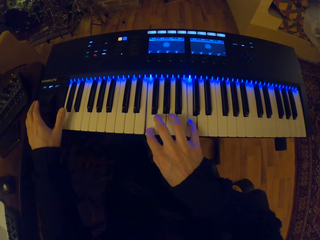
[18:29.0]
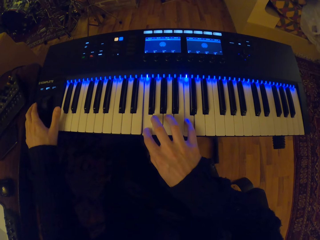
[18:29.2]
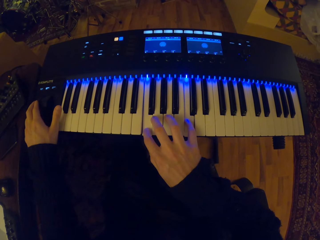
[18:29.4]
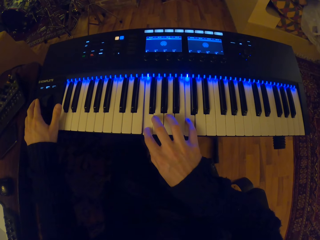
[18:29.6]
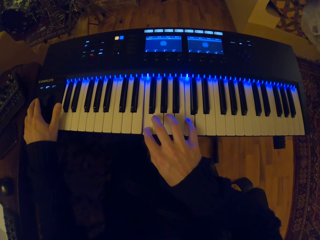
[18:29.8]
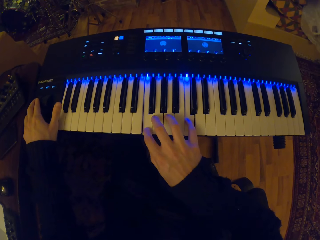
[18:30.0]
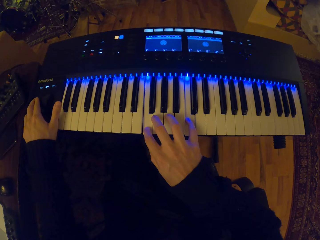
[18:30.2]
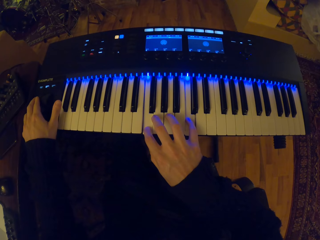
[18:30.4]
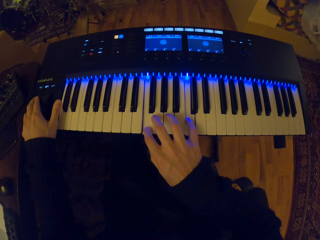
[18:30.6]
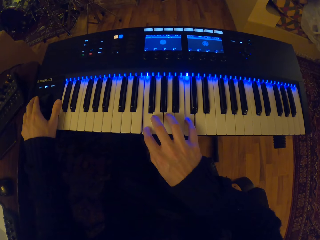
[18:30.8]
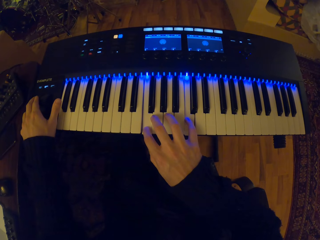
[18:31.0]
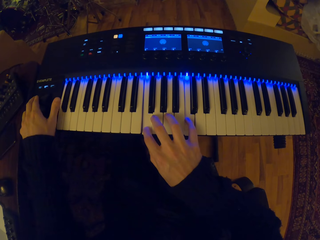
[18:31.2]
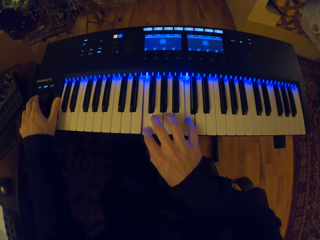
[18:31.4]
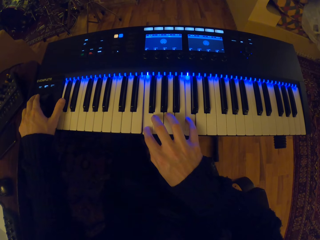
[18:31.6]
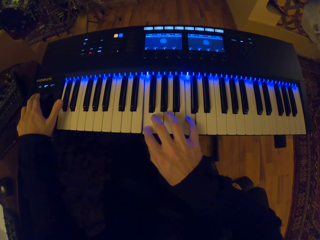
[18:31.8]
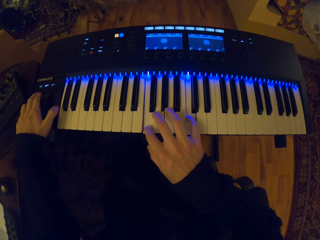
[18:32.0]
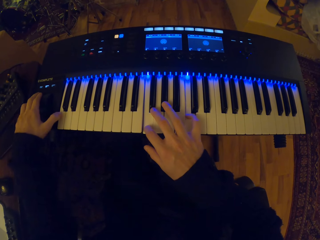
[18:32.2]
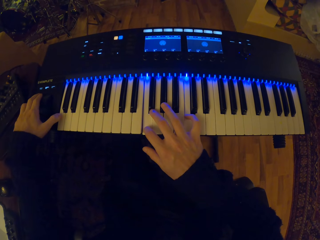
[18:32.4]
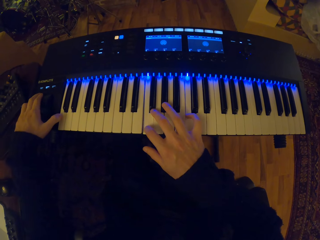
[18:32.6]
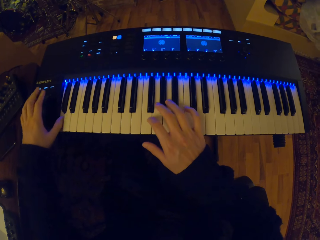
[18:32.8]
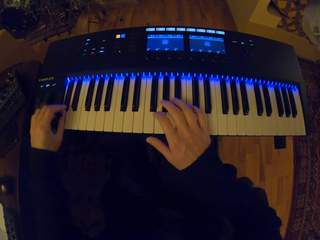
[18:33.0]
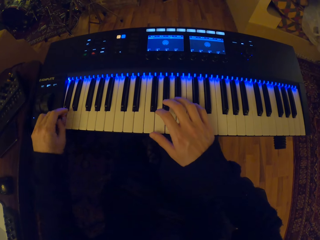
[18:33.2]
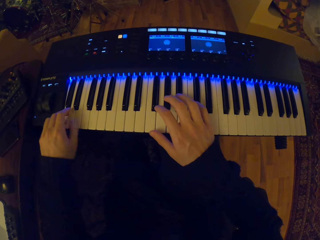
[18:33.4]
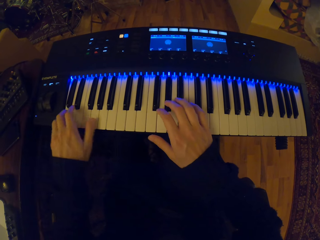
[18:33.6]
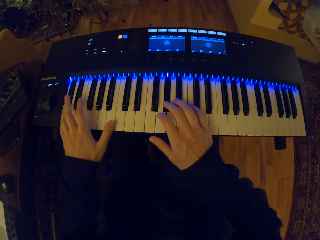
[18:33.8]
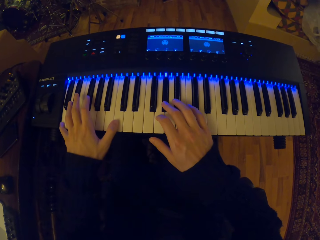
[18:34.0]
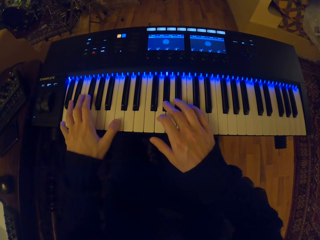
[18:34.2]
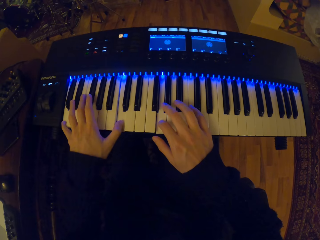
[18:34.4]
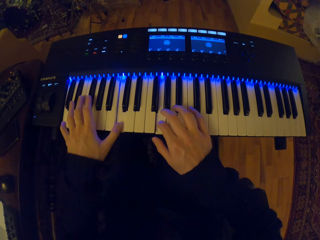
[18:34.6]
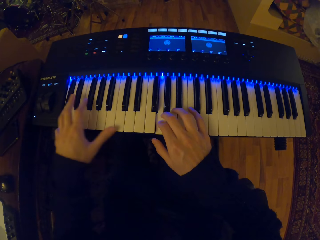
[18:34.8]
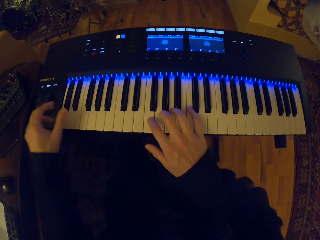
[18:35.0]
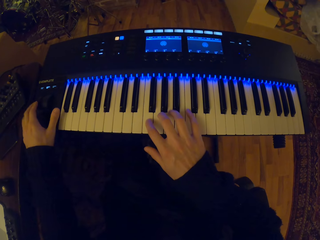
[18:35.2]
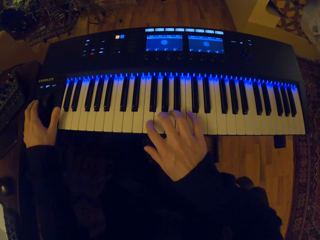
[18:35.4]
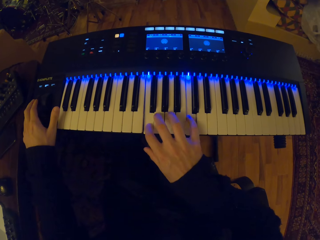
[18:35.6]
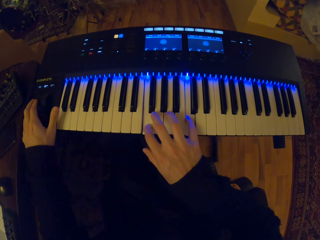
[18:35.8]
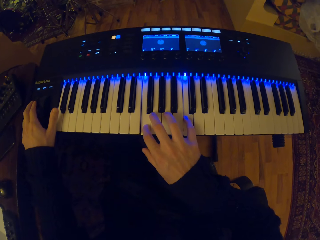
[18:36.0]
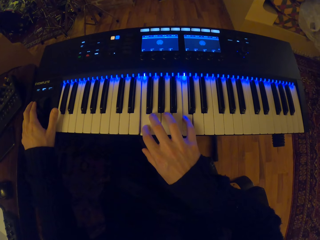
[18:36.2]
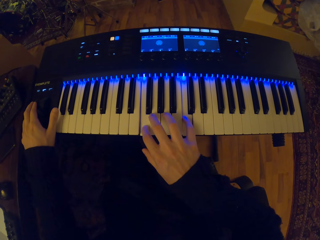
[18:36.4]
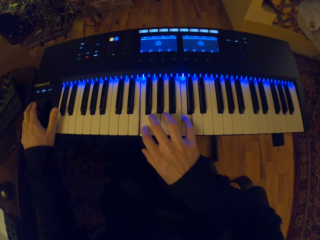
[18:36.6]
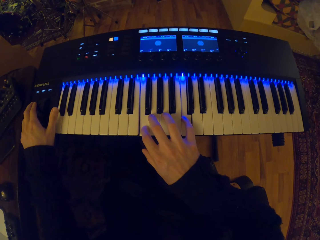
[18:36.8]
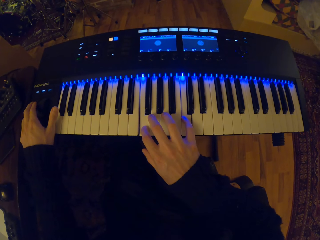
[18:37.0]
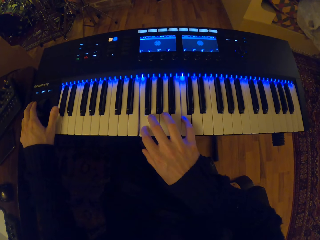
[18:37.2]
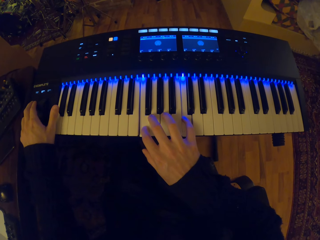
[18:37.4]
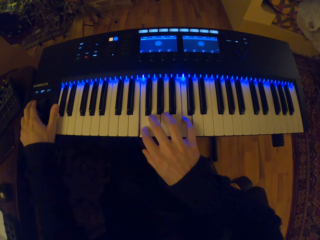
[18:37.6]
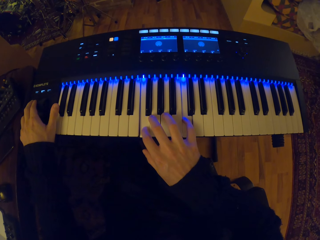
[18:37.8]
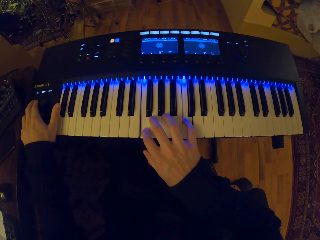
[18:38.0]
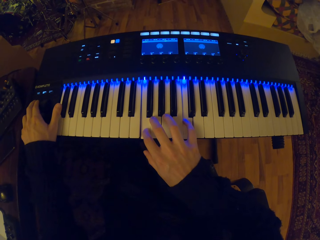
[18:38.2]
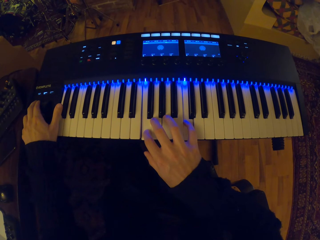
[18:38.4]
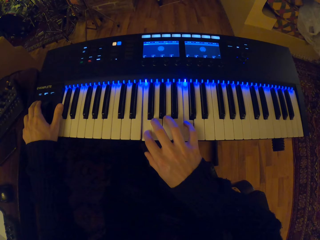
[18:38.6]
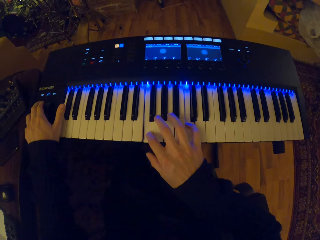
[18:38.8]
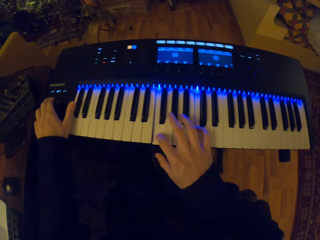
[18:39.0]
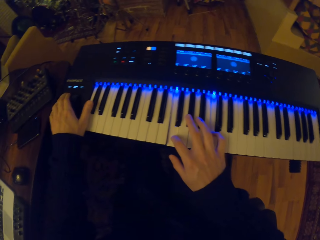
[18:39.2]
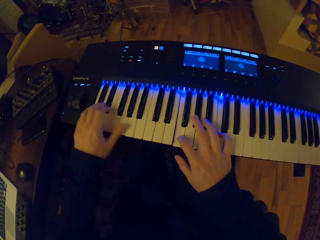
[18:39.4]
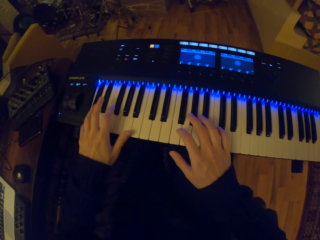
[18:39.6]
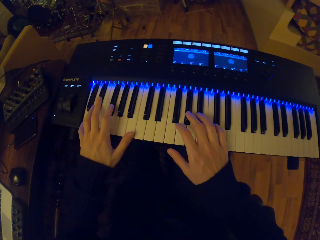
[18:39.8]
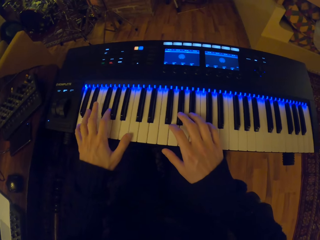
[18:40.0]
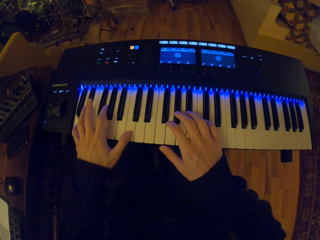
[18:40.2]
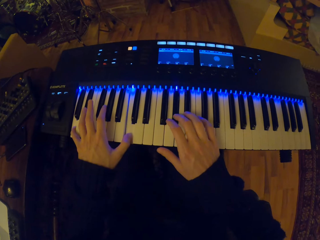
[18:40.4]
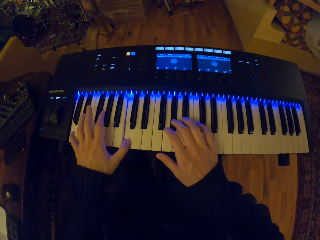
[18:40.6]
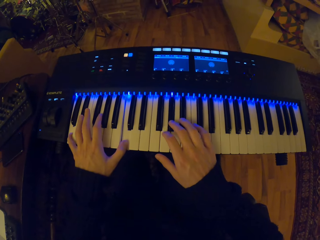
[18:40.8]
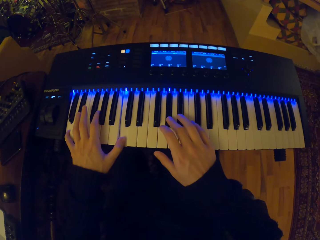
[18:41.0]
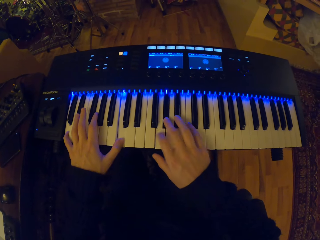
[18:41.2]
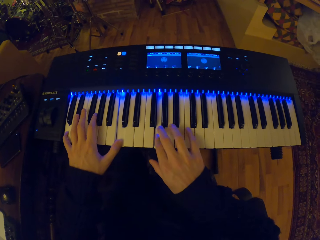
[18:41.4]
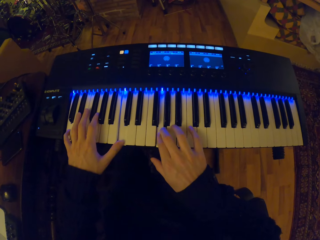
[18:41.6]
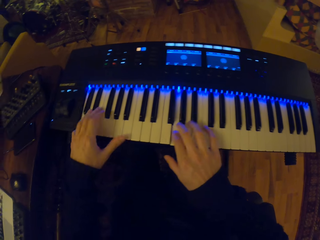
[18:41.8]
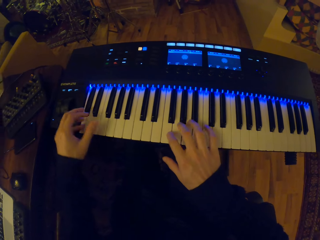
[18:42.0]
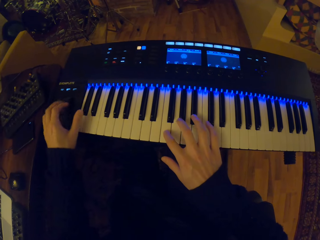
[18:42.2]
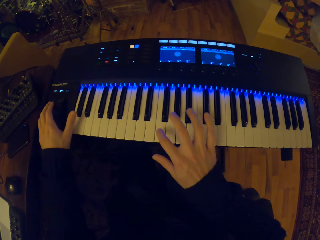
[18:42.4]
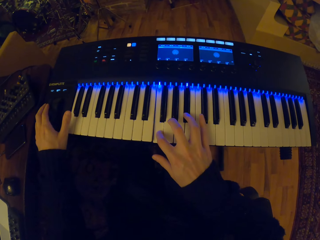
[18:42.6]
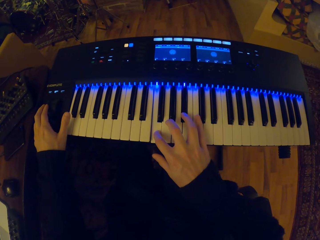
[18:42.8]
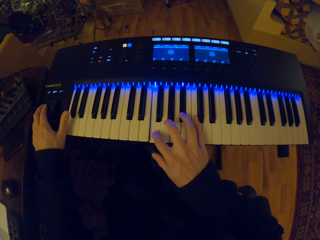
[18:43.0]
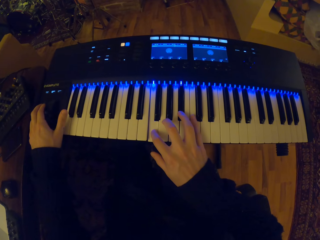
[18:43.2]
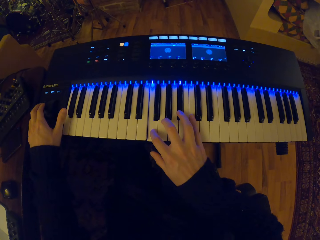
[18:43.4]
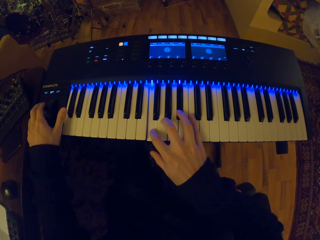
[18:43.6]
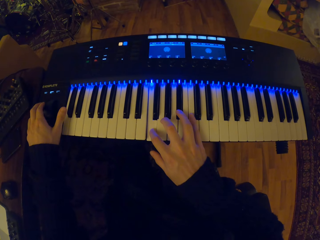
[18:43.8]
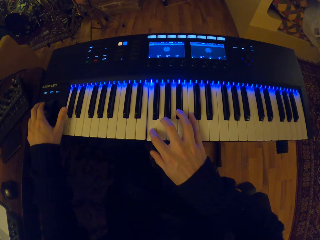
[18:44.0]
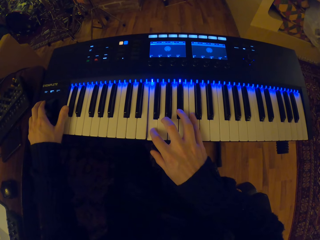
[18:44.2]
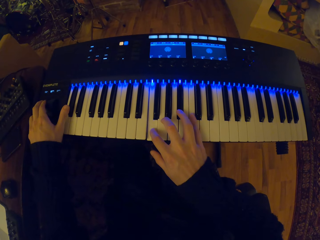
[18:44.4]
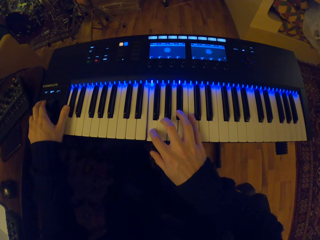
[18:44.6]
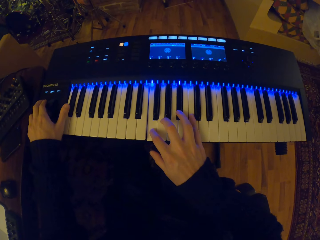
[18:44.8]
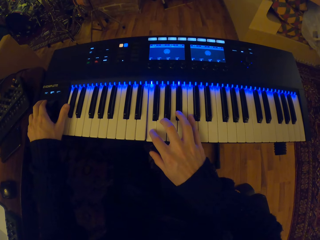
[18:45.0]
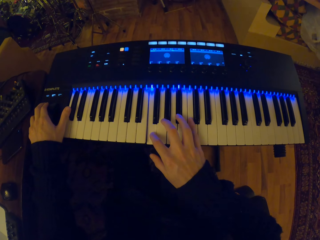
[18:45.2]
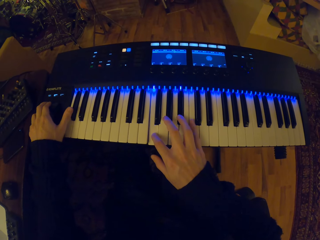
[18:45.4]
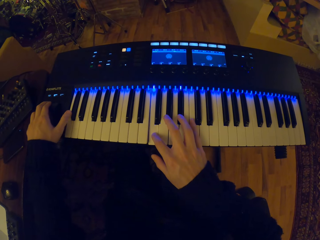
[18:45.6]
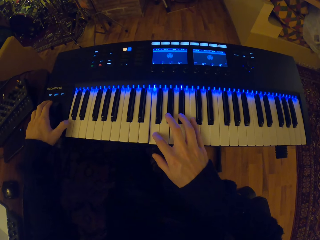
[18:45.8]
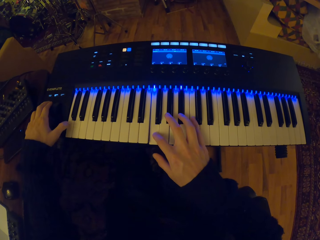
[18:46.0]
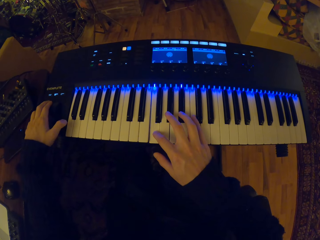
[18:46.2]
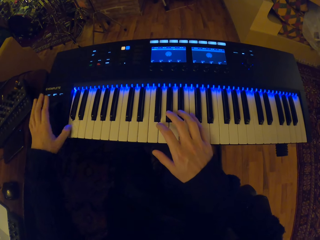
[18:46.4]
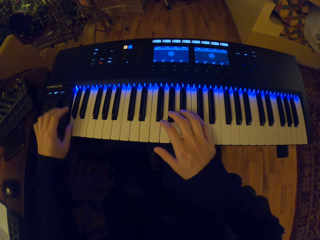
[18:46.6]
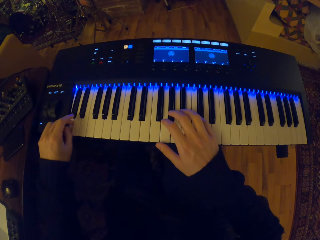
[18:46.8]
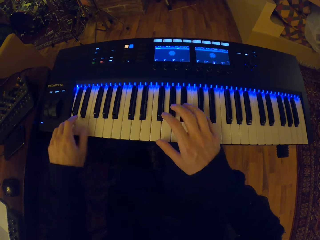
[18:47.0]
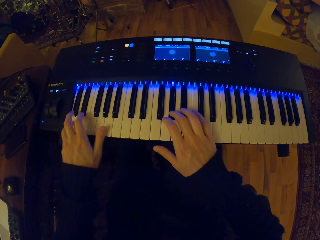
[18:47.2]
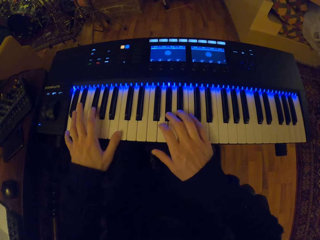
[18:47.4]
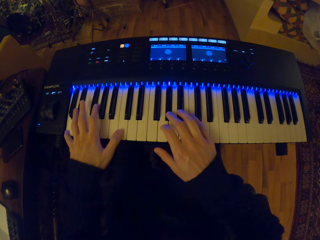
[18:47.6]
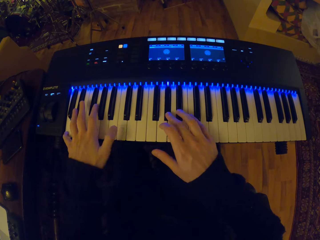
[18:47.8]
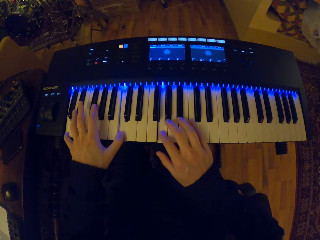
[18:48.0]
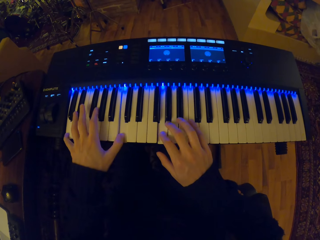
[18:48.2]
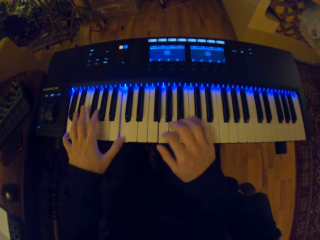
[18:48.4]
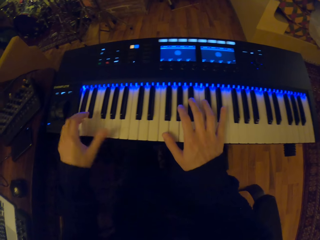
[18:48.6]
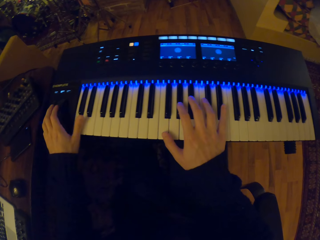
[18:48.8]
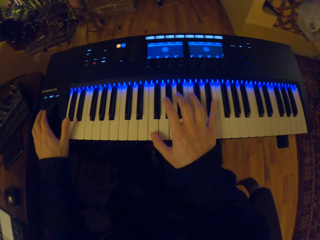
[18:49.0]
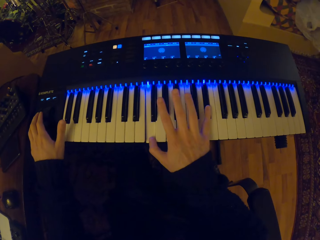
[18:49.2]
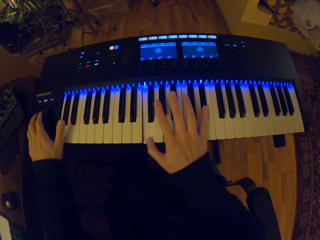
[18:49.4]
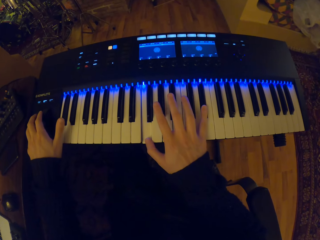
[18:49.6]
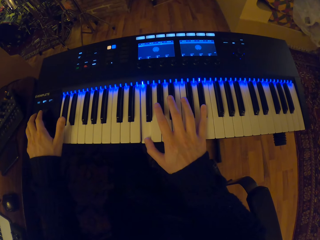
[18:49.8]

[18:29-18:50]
The camera wearer moves the pitch wheel on the keyboard with his left hand. He adjusts the volume of the digital piano. He plays the keyboard with both hands. He moves the pitch wheel on the keyboard with his left hand. He adjusts the volume of the digital piano. He plays the keyboard with both hands. He moves the pitch wheel on the keyboard with his left hand. He adjusts the volume of the digital piano. He plays the keyboard with both hands. He moves the pitch wheel on the keyboard with his left hand.
